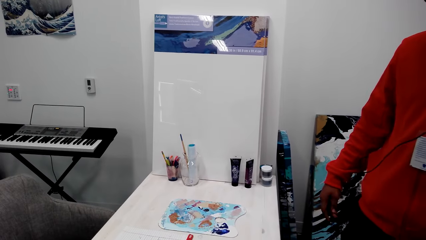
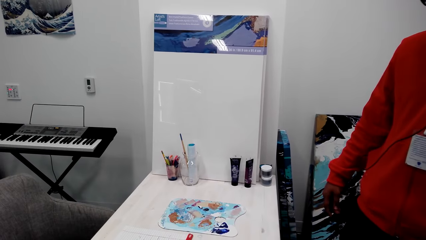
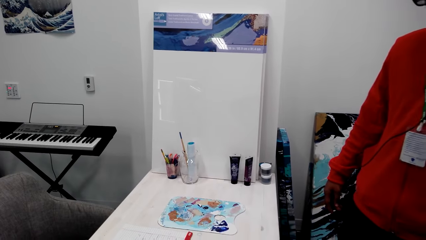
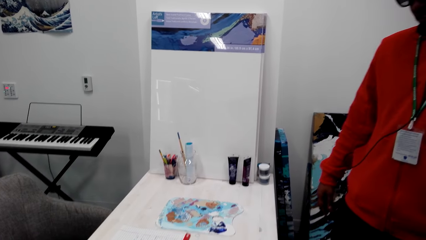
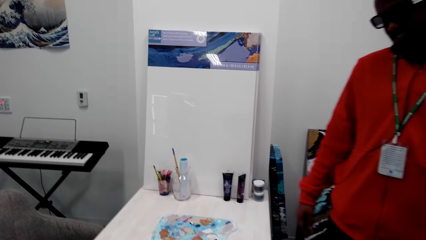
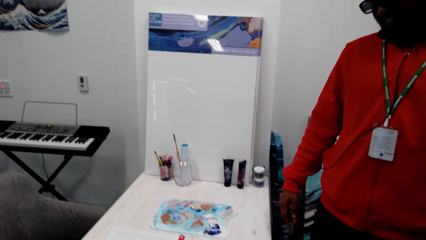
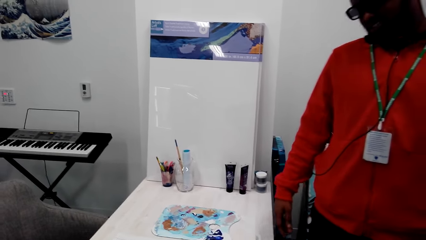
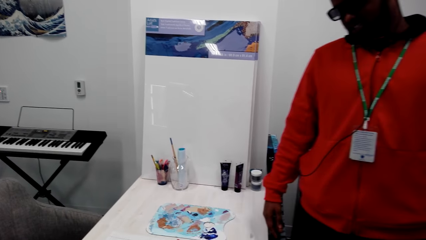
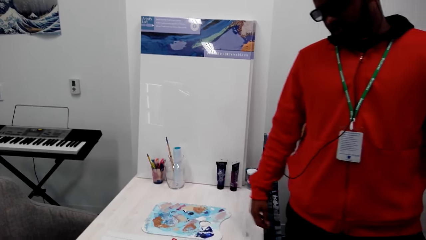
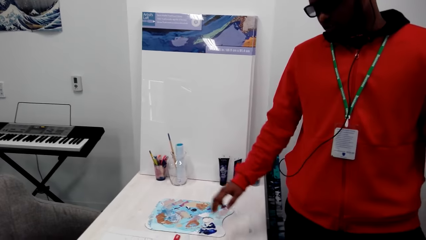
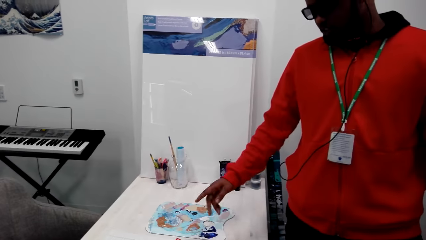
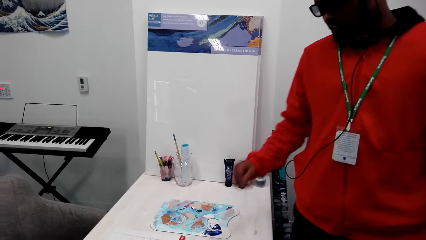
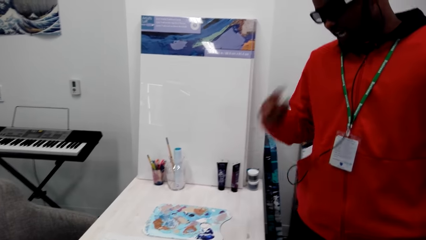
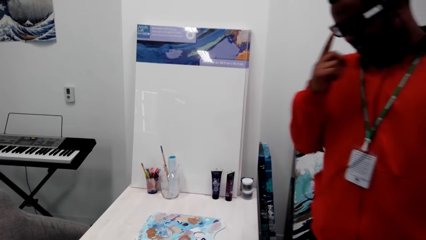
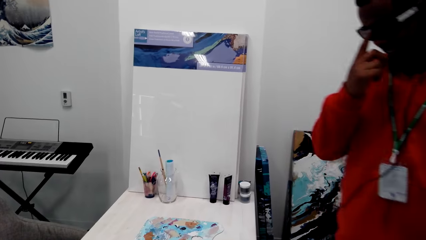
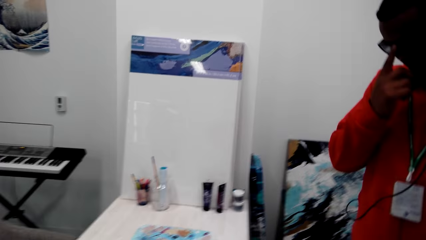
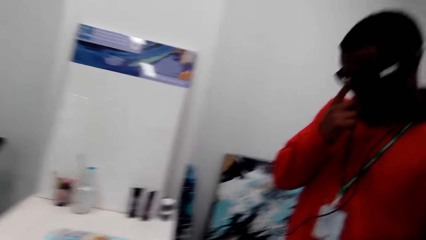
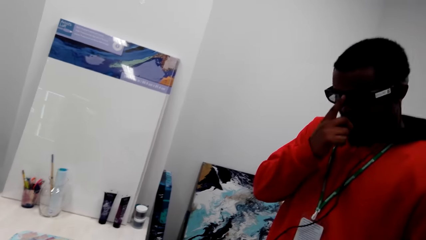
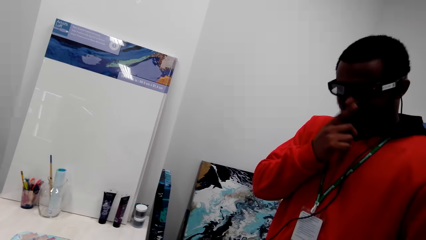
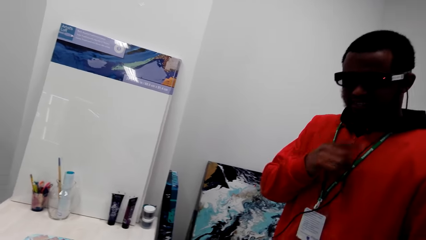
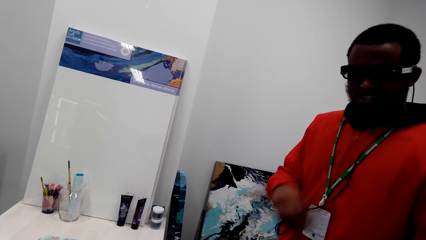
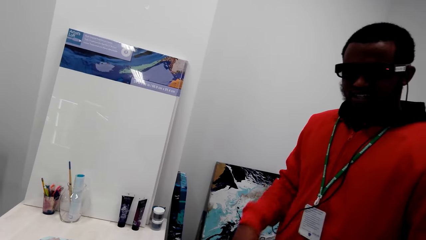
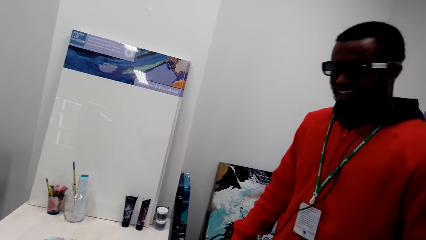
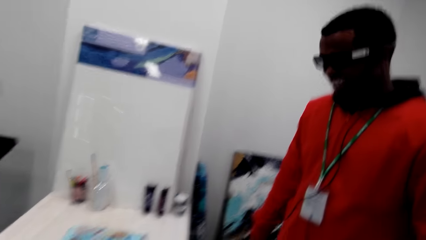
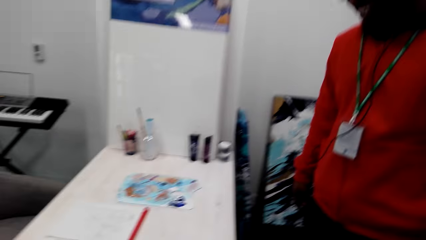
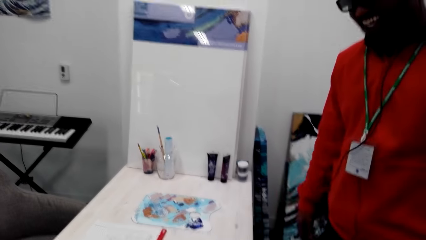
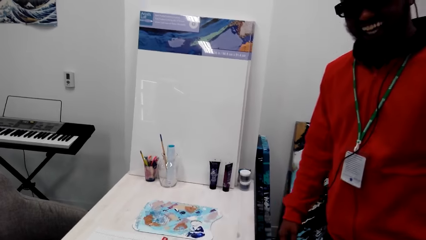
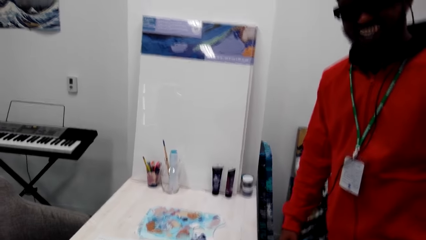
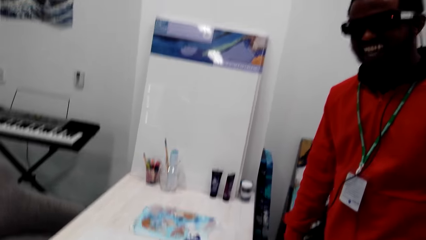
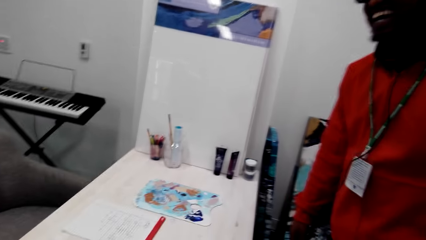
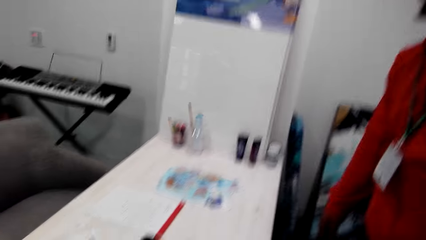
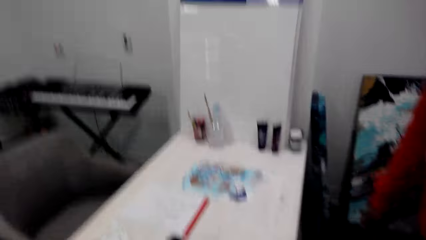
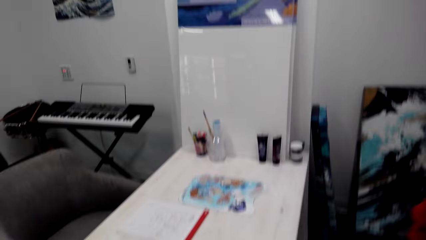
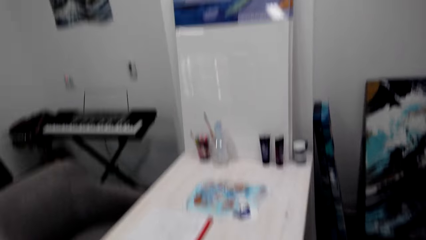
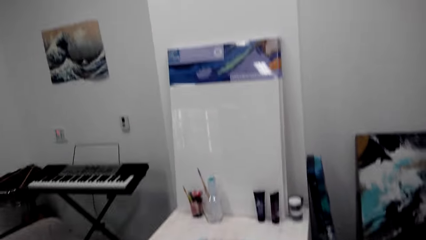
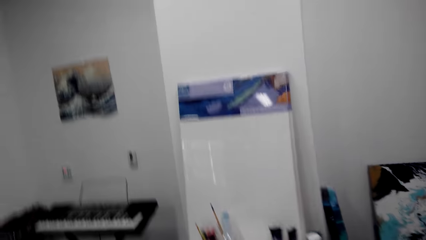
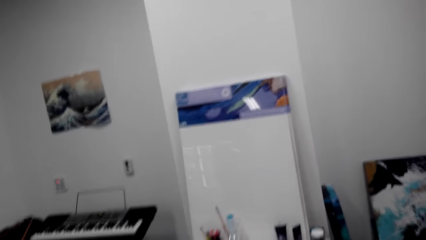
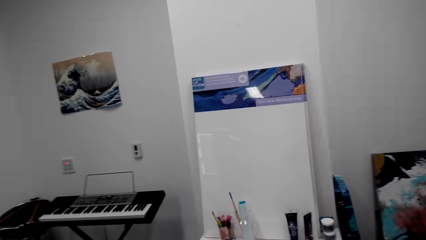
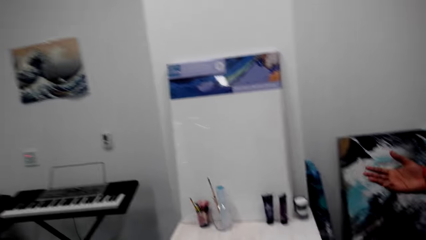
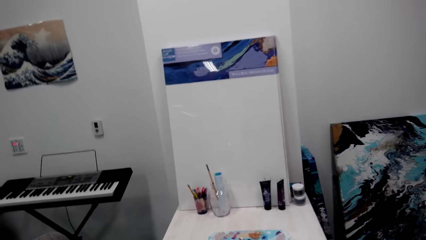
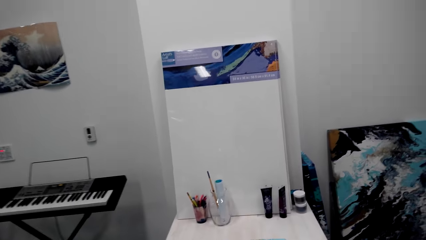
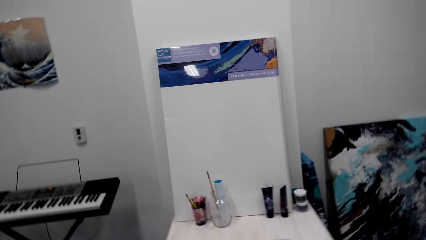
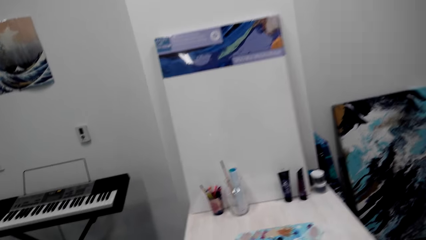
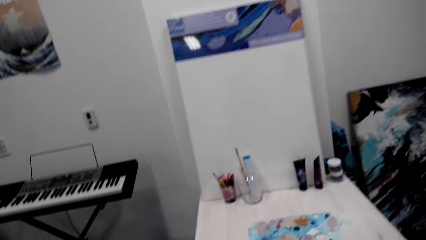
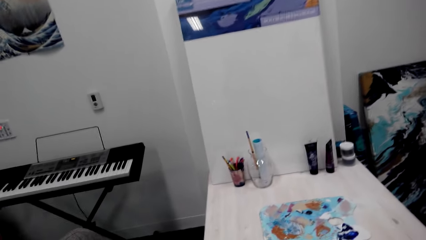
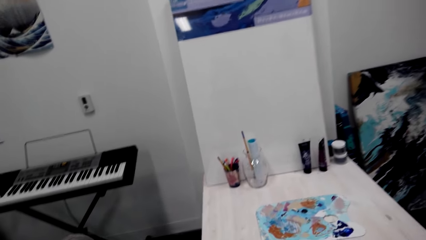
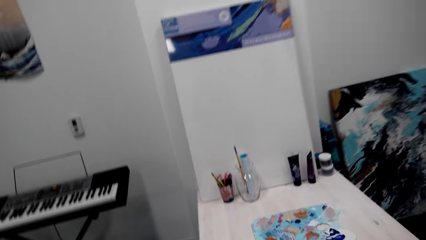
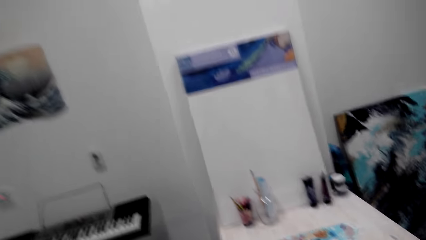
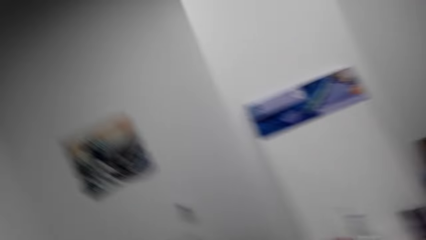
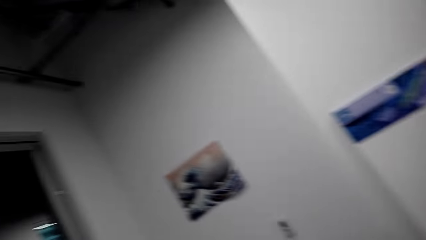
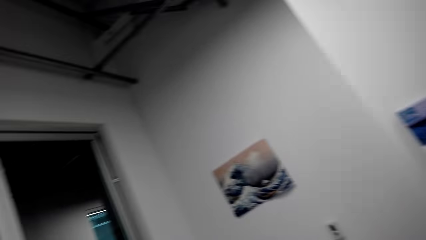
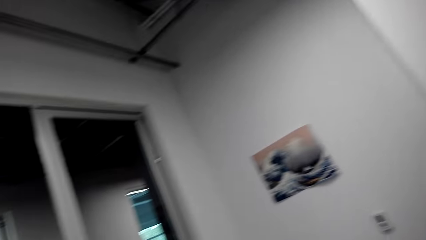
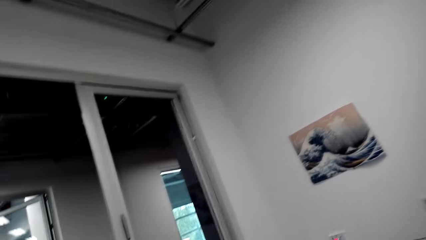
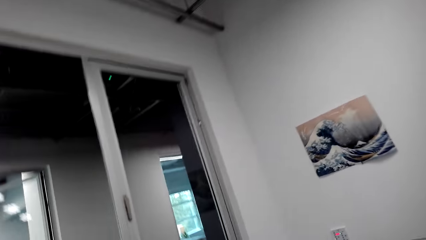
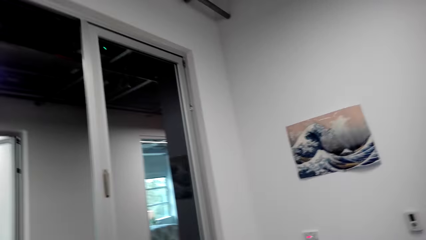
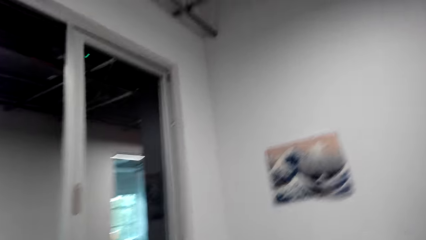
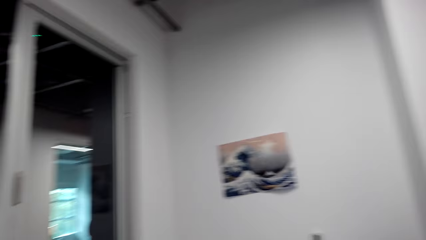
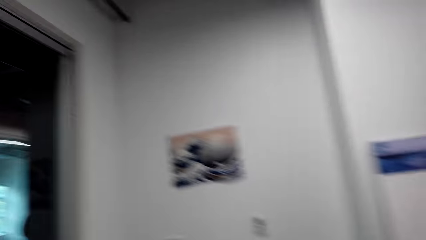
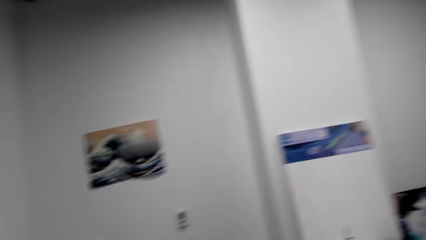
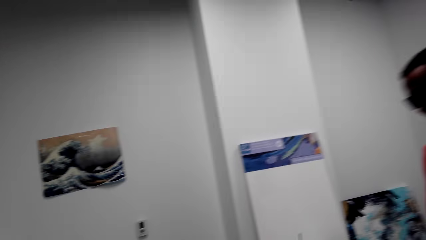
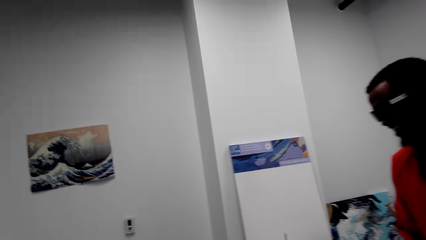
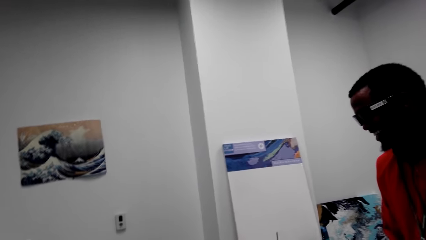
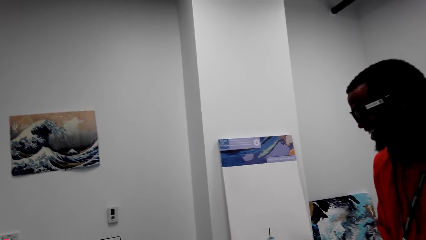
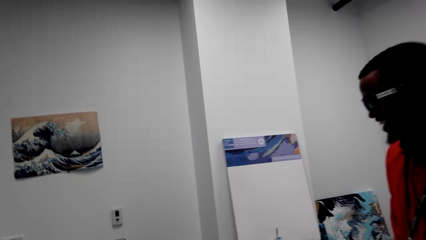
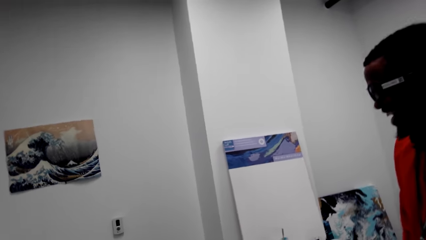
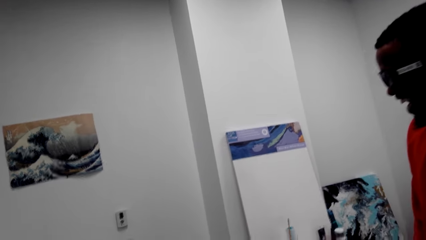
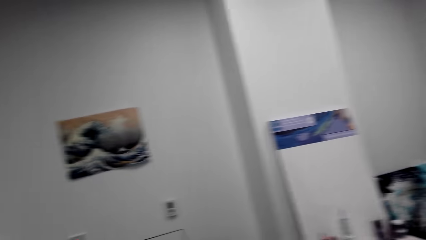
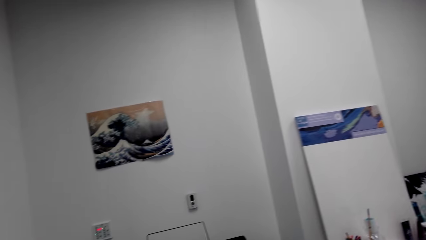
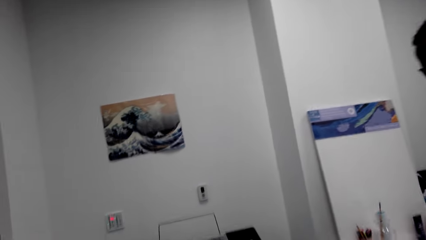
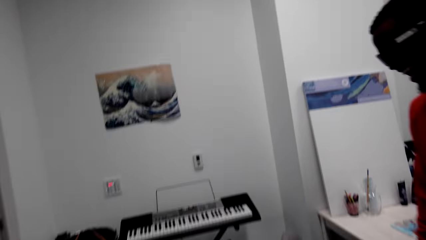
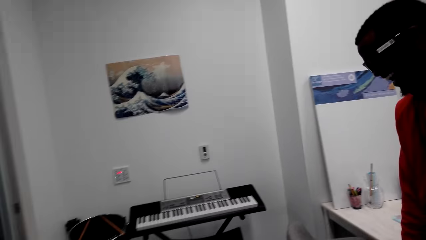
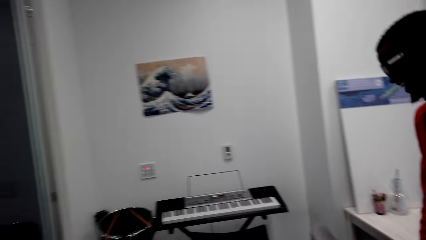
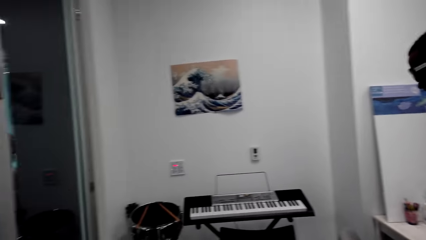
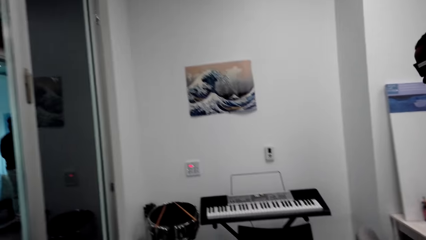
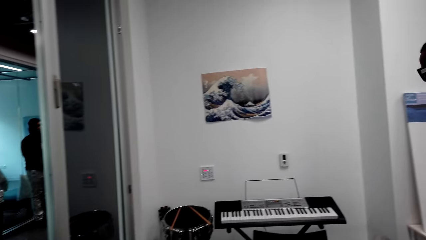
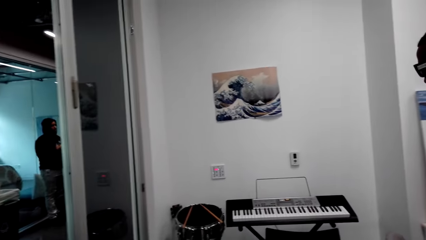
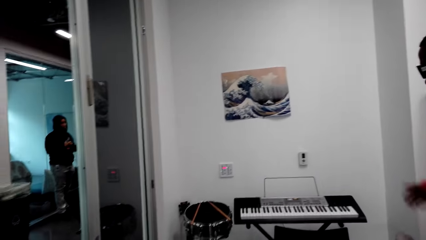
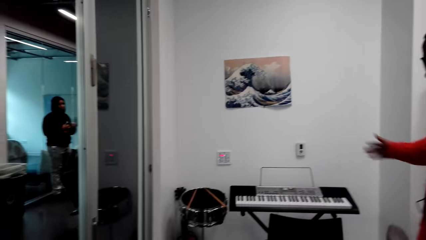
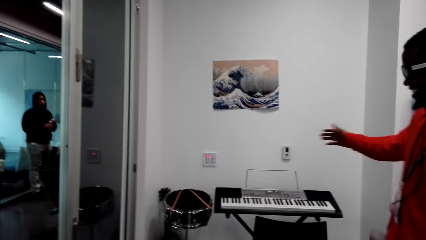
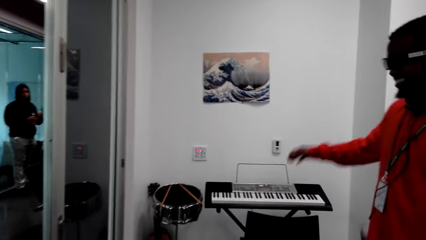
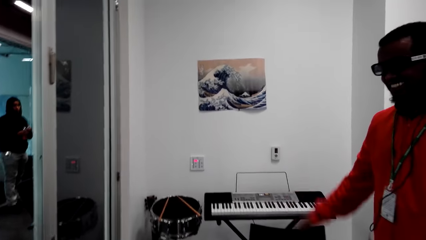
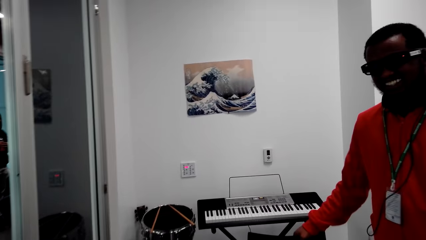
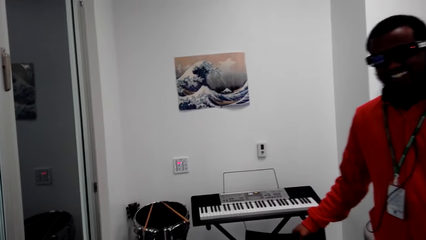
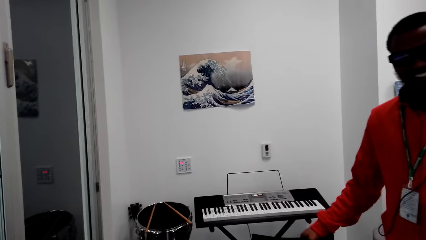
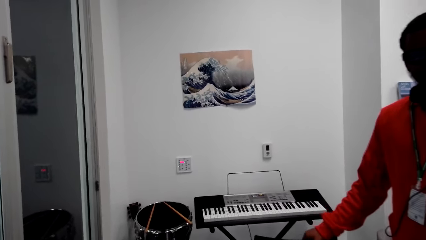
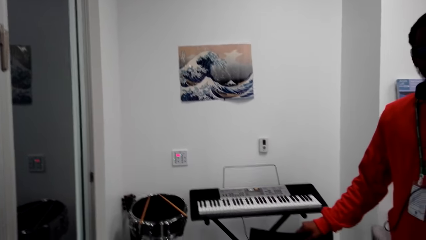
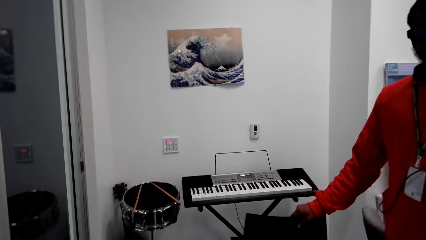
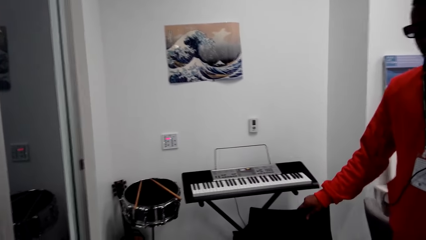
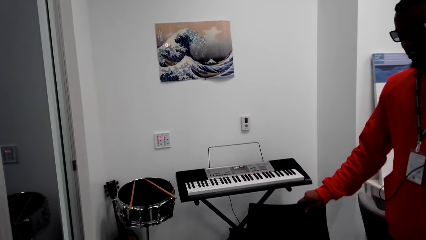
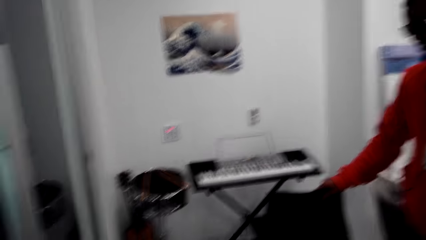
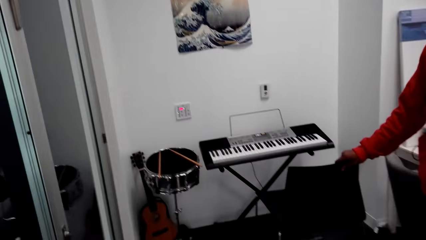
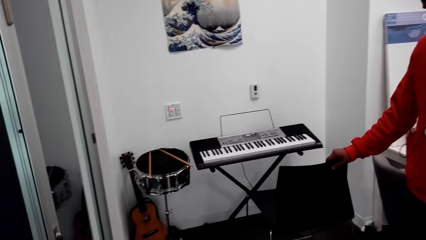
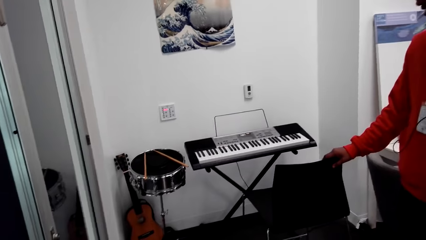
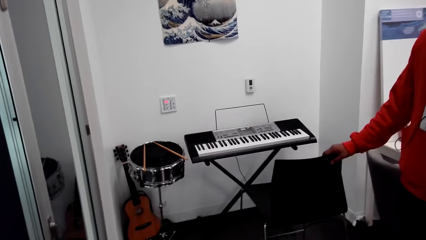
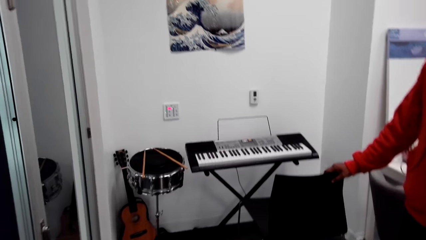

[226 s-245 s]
A man talks. The man adjusts his eyeglasses. The camera wearer talks. The man talks. The camera wearer laughs. They walk beside the man. They talk. They talk with the man. The man supports on the chair. The man touches the chair.
